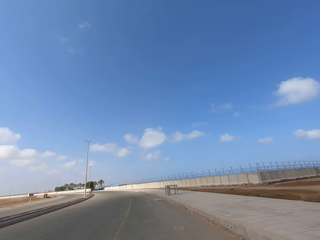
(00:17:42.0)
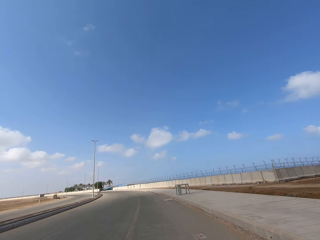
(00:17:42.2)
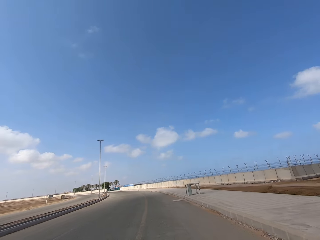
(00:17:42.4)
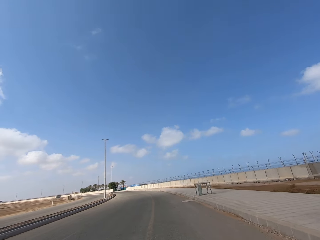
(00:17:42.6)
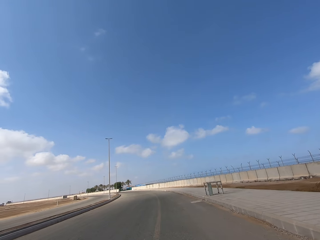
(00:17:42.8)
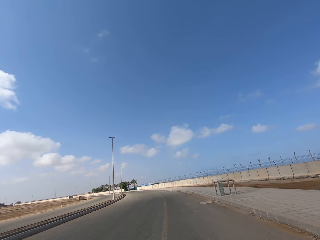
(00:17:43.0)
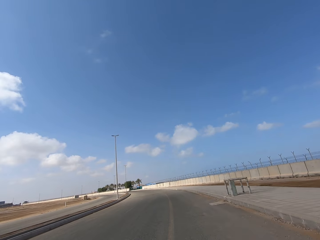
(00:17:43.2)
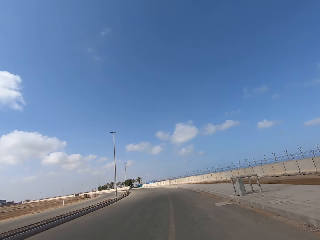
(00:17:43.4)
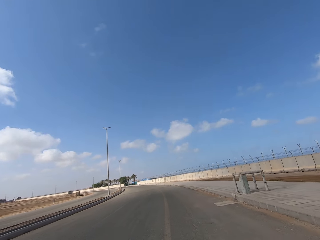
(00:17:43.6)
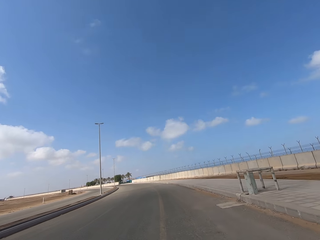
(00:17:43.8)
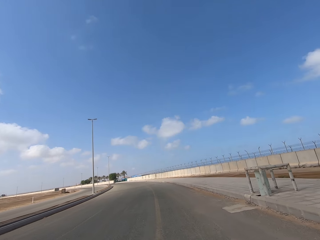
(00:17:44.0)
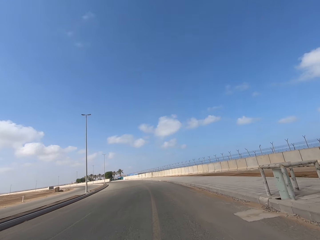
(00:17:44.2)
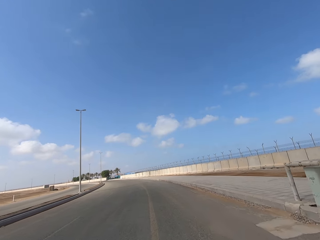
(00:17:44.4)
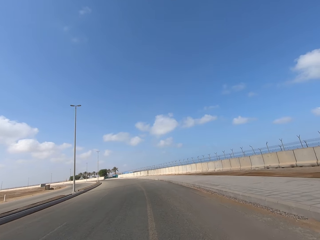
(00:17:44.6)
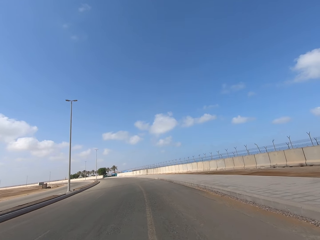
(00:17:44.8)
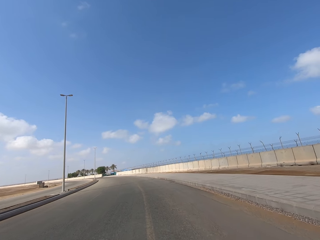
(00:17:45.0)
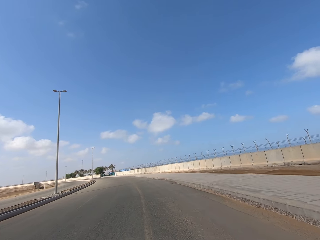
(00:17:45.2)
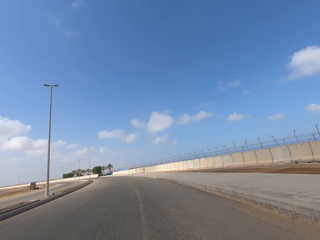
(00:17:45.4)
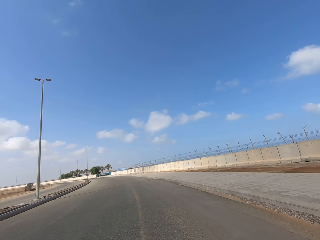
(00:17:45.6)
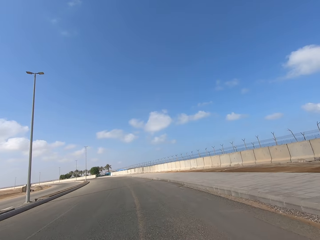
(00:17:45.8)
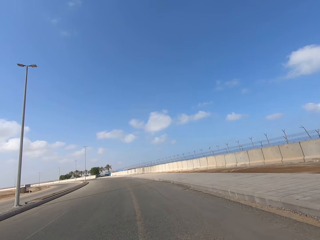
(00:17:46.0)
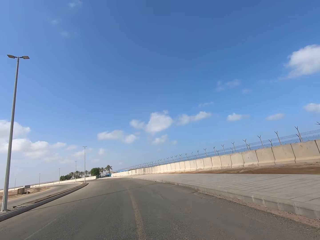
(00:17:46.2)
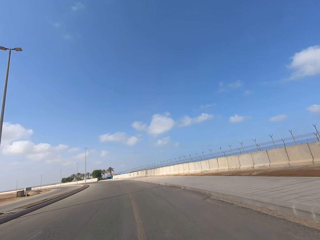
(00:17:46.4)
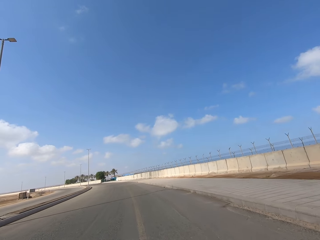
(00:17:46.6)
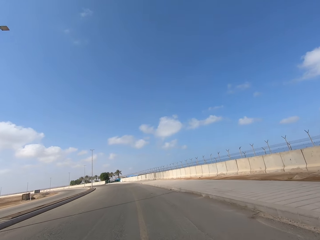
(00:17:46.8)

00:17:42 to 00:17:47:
The camera wearer rides the scooter on the road.

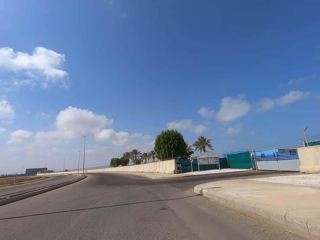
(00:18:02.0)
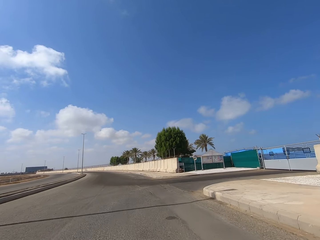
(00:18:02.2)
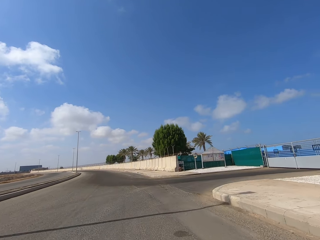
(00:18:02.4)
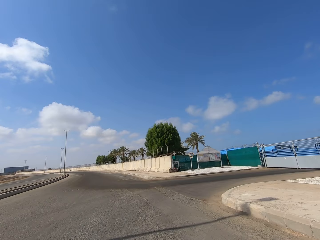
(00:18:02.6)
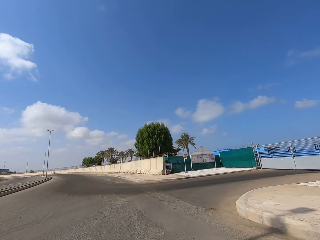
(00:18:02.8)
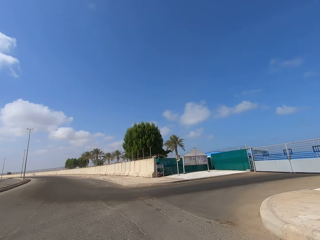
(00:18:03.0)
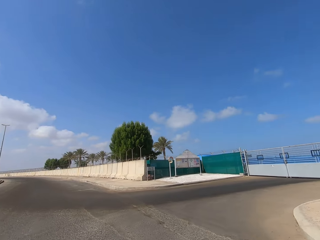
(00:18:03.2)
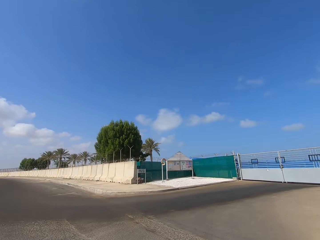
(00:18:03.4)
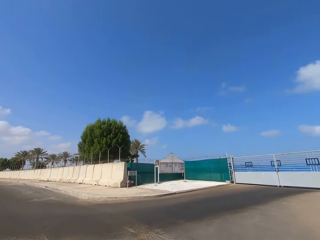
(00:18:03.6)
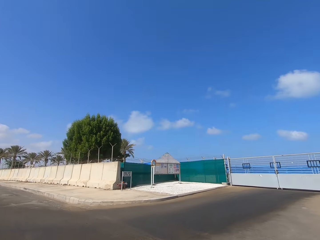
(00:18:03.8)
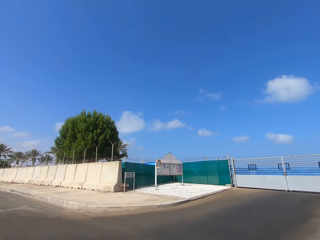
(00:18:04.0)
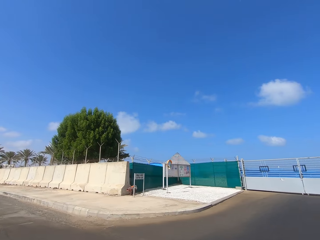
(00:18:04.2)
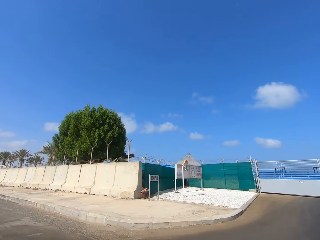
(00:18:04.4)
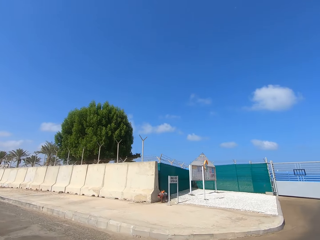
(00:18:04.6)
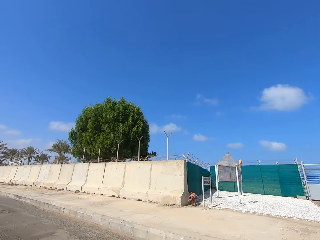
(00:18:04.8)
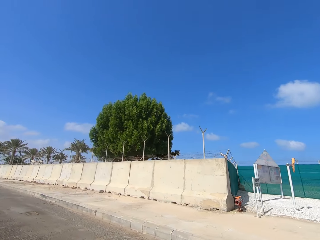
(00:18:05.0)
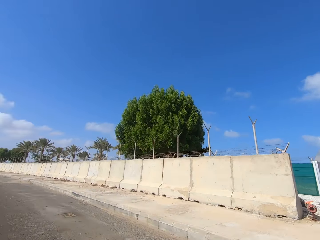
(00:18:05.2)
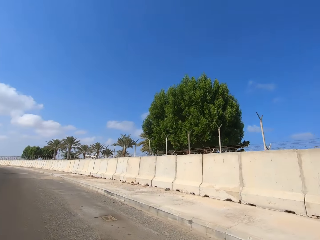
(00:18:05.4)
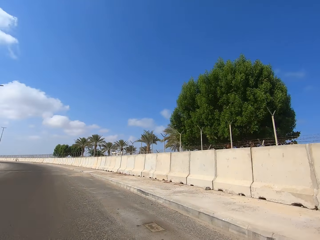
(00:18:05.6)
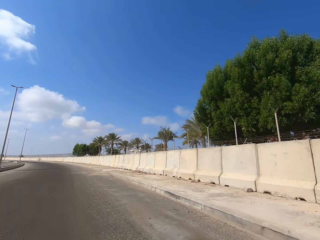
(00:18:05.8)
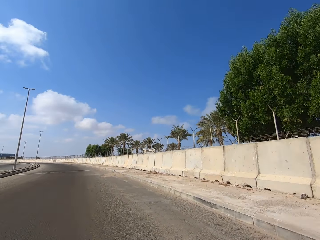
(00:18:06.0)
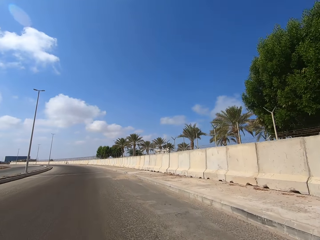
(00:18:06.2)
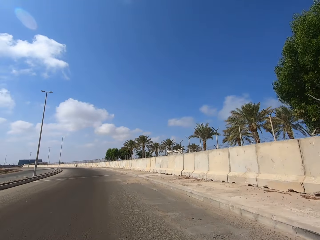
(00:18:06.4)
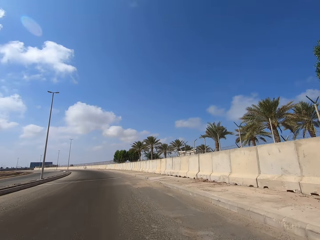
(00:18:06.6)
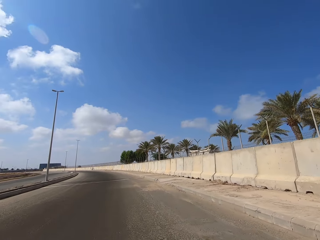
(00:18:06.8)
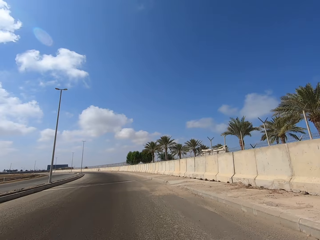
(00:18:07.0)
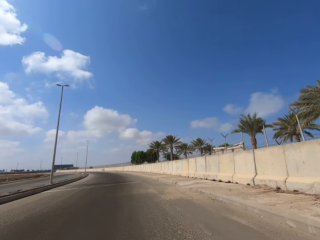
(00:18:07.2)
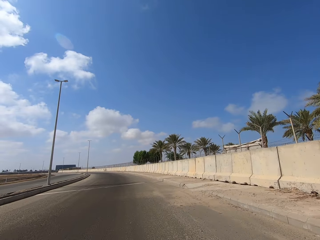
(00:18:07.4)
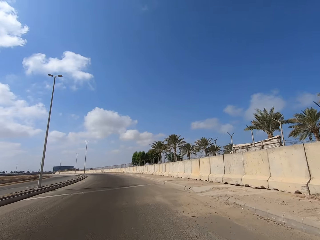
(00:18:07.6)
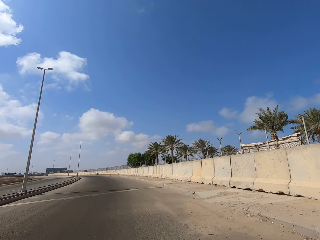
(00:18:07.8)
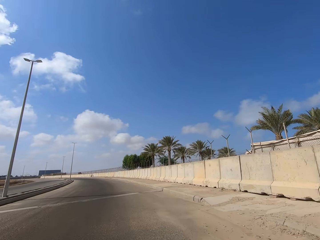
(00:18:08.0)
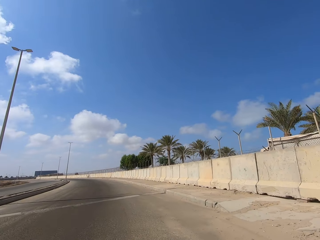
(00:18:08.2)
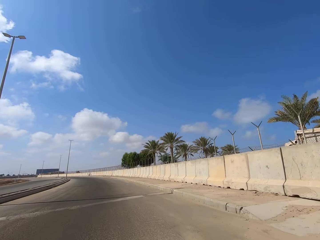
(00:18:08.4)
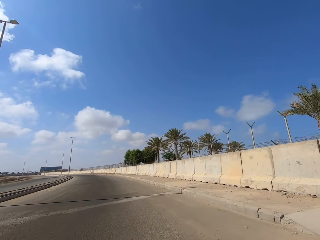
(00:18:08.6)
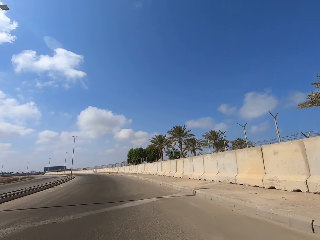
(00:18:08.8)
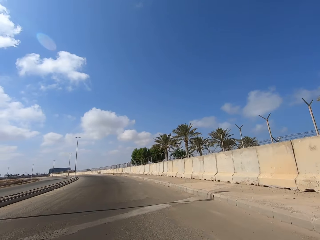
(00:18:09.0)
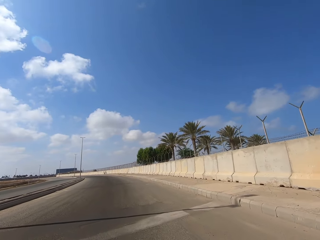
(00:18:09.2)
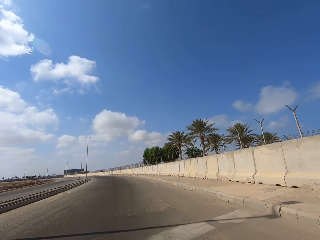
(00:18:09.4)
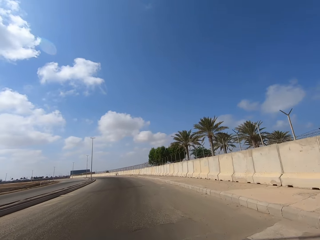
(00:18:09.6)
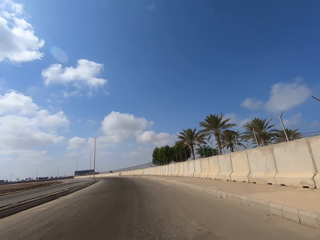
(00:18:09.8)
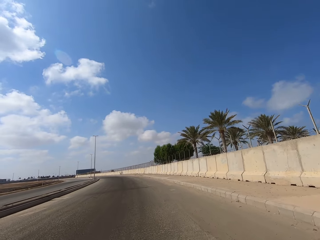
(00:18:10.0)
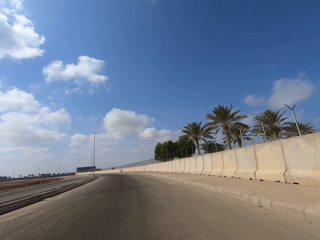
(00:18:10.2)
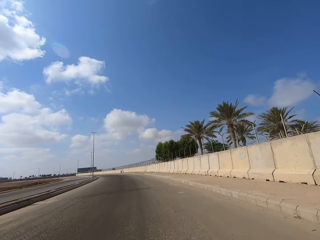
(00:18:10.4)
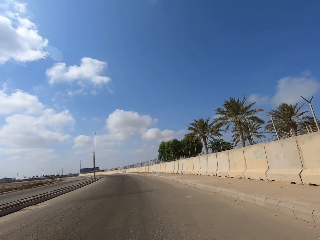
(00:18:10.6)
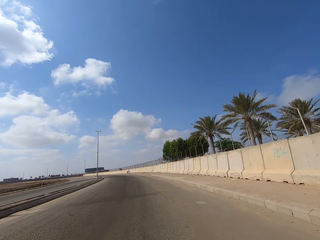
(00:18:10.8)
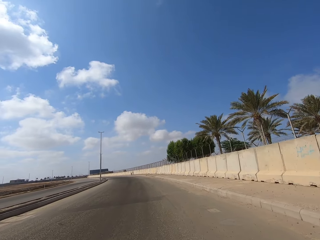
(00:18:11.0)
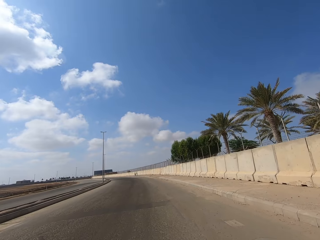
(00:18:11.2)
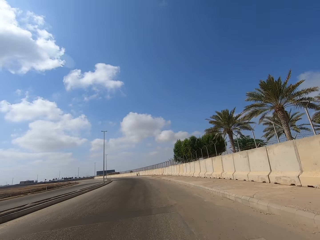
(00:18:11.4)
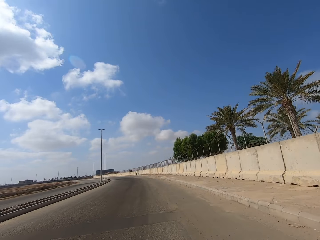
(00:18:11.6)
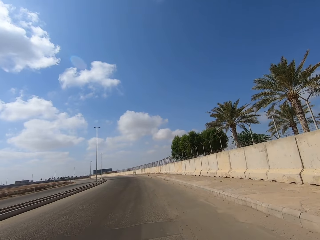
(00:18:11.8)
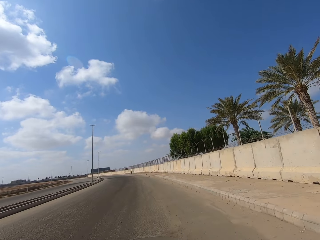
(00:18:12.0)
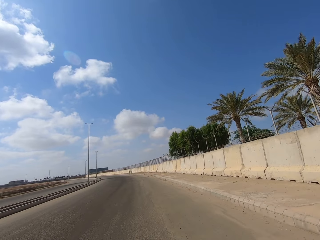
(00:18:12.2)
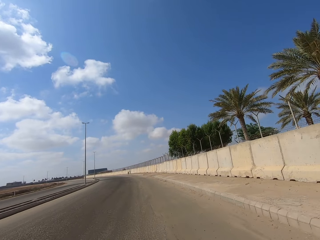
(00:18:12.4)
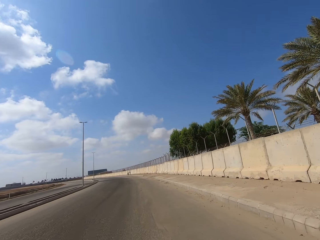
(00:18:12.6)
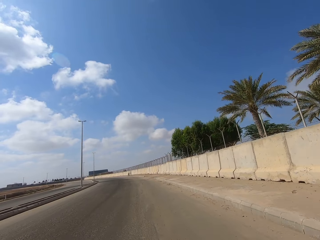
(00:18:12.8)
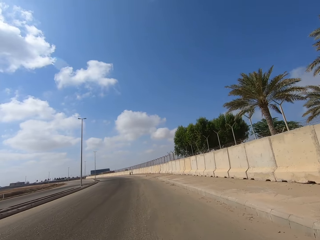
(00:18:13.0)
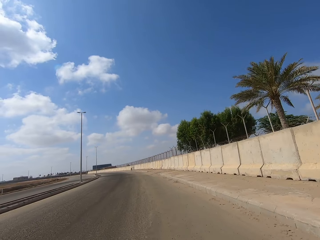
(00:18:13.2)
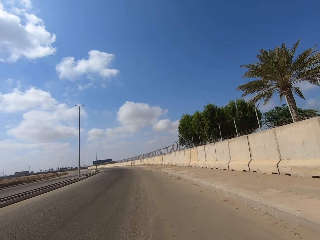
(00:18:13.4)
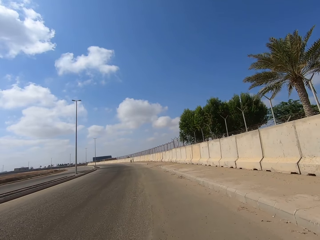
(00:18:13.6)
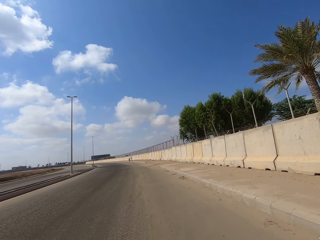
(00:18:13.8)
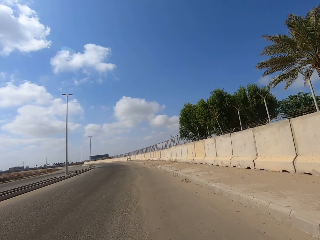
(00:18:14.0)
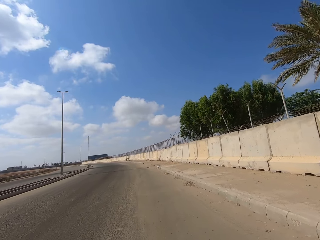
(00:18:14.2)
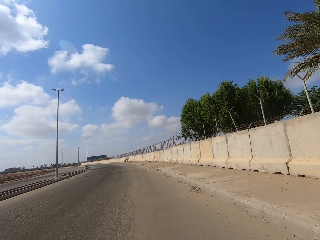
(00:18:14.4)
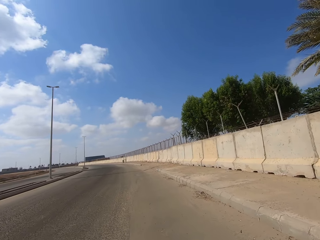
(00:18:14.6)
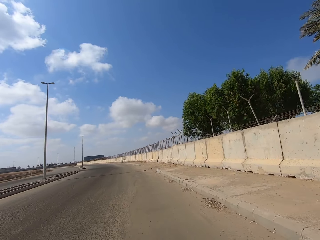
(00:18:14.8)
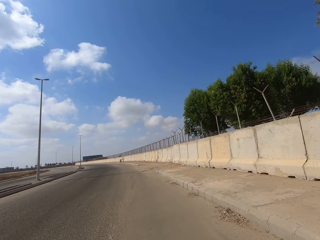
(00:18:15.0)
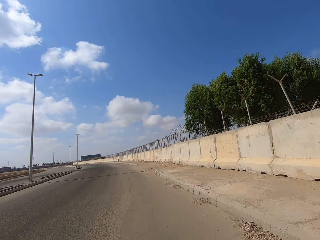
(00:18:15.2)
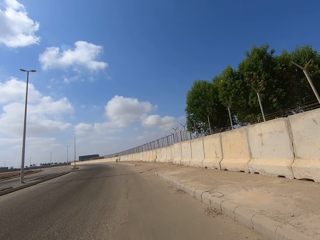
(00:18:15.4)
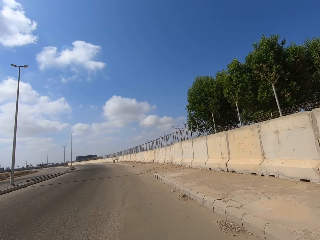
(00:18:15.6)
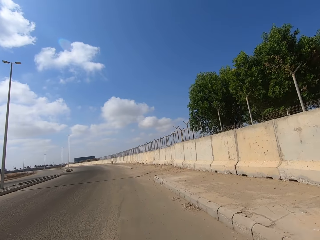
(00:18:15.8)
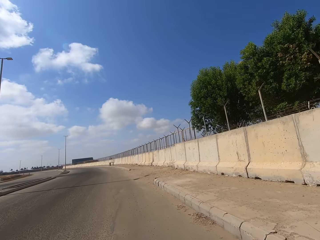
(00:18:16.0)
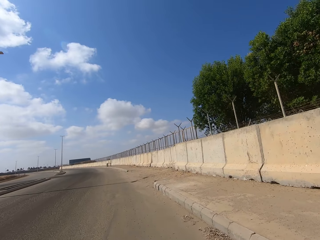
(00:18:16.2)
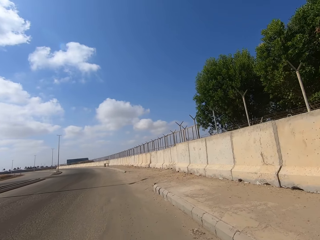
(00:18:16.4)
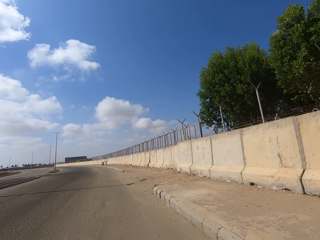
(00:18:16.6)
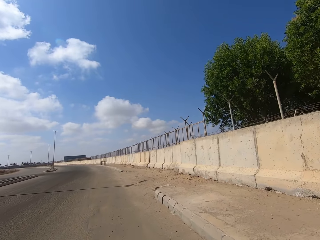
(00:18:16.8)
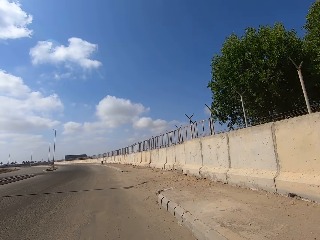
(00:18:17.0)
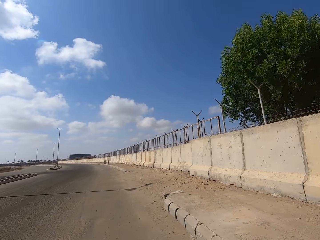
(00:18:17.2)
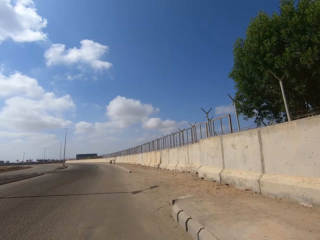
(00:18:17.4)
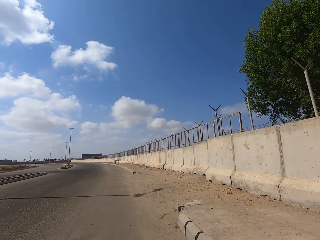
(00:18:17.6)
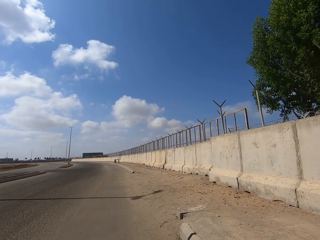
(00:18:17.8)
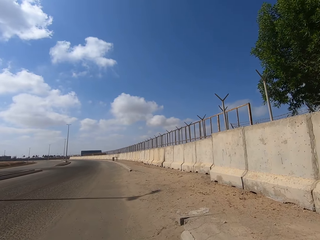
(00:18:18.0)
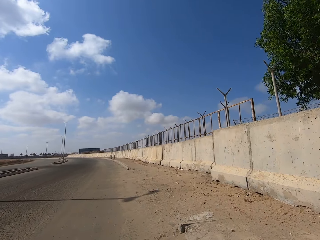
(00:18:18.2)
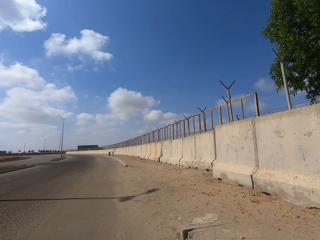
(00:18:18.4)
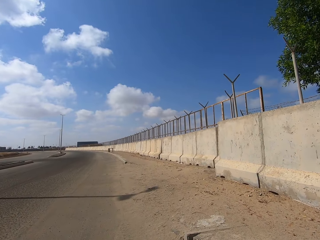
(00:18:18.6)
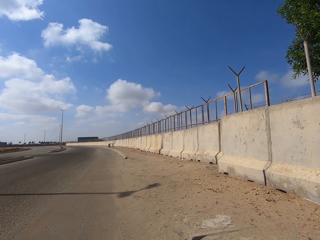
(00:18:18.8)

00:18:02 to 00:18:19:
The camera wearer looks aside. They ride the scooter on the road.
